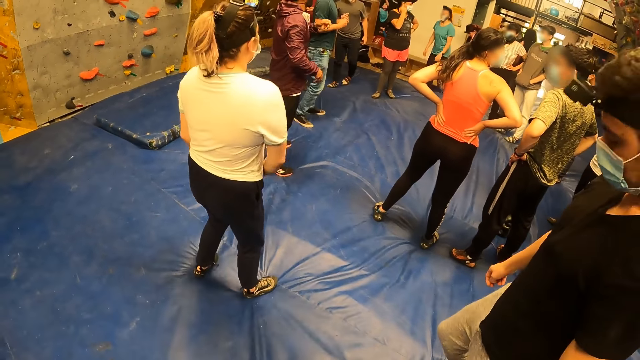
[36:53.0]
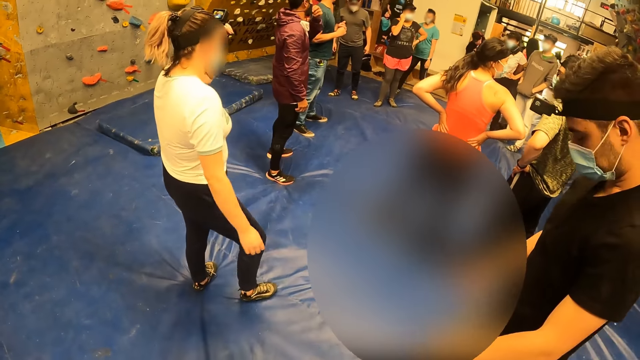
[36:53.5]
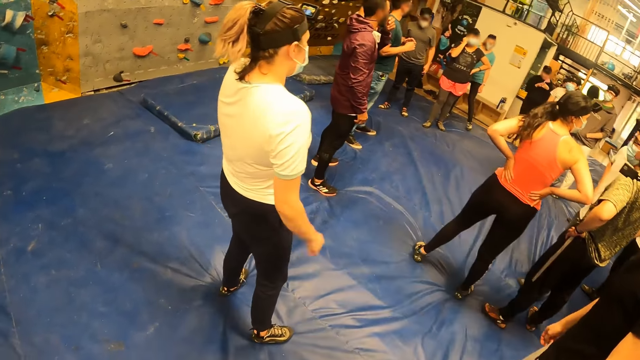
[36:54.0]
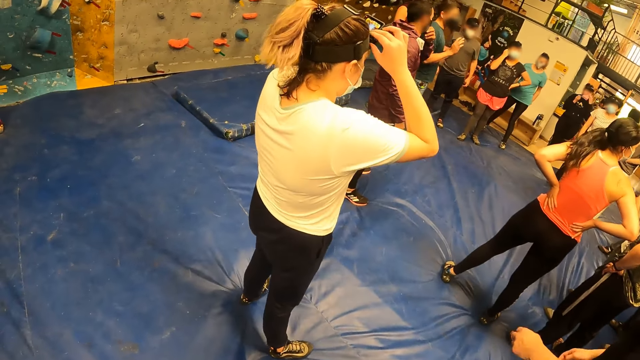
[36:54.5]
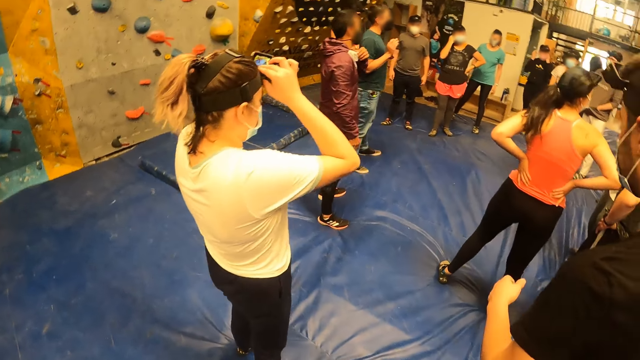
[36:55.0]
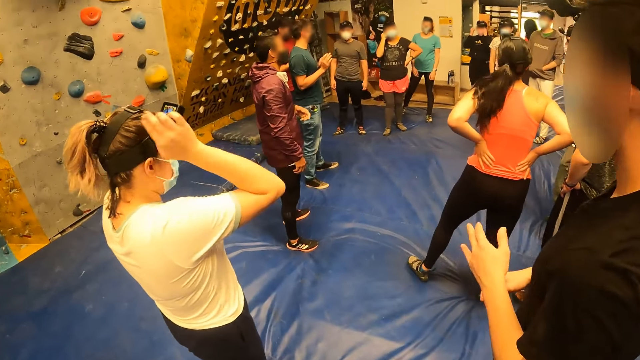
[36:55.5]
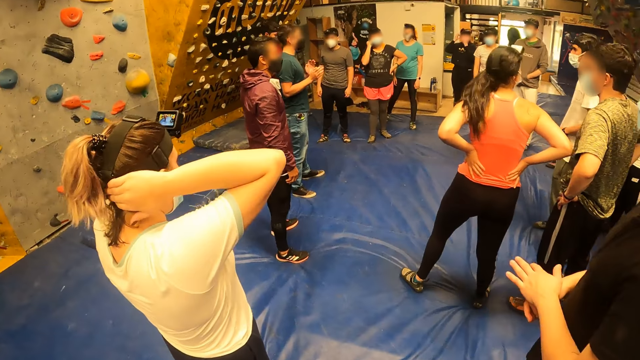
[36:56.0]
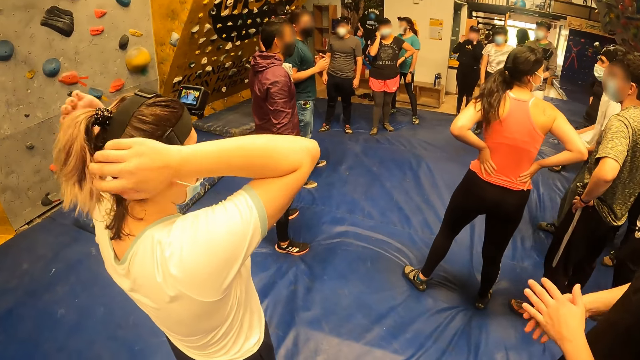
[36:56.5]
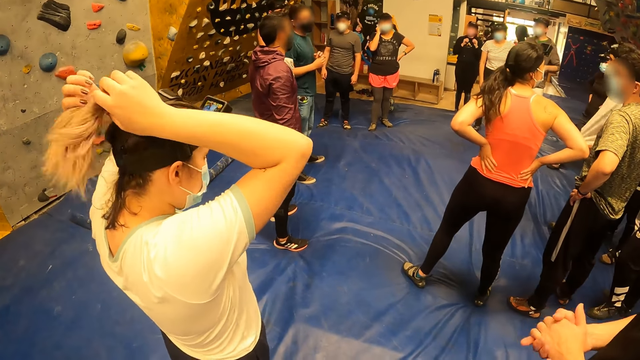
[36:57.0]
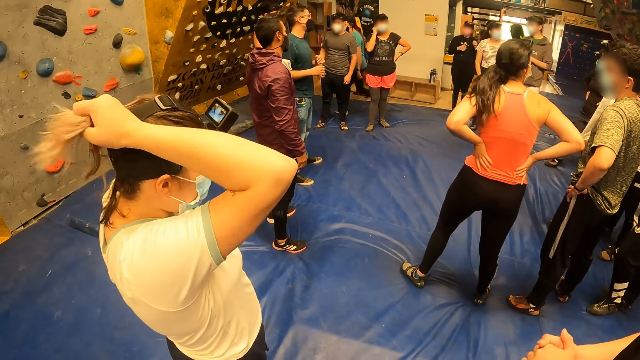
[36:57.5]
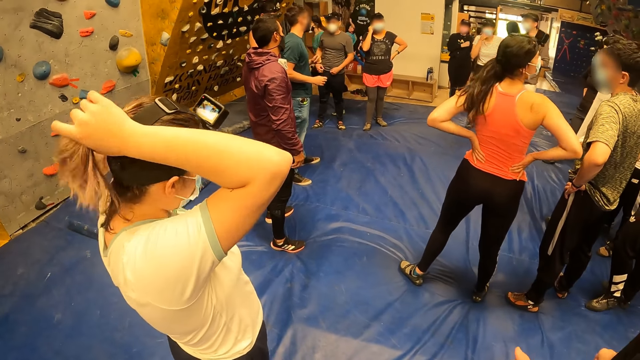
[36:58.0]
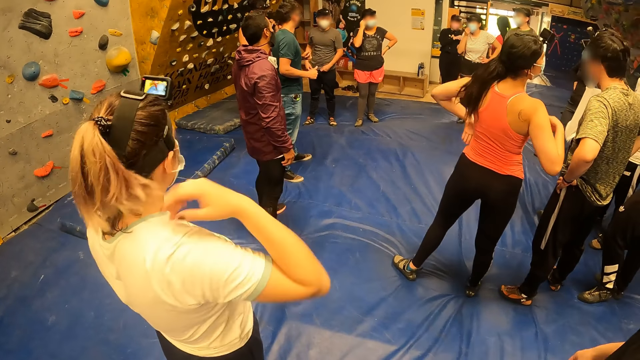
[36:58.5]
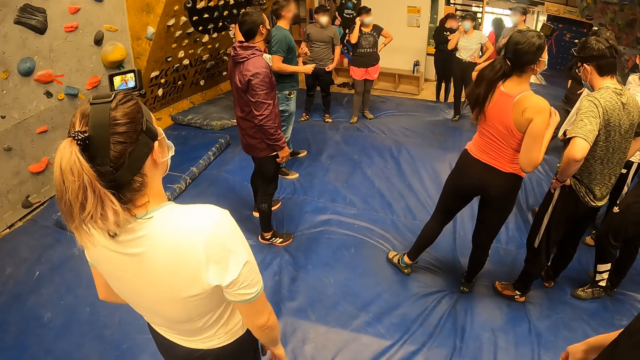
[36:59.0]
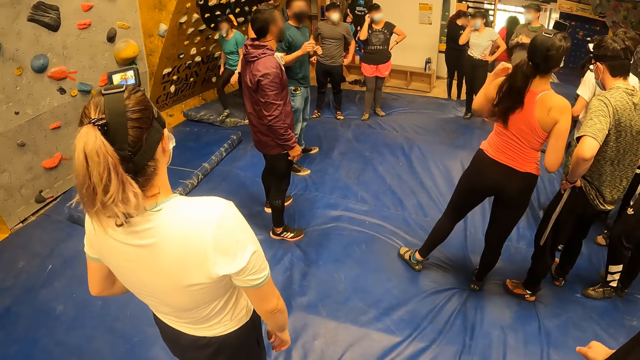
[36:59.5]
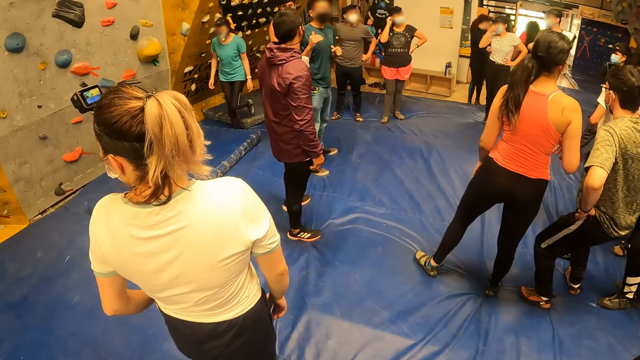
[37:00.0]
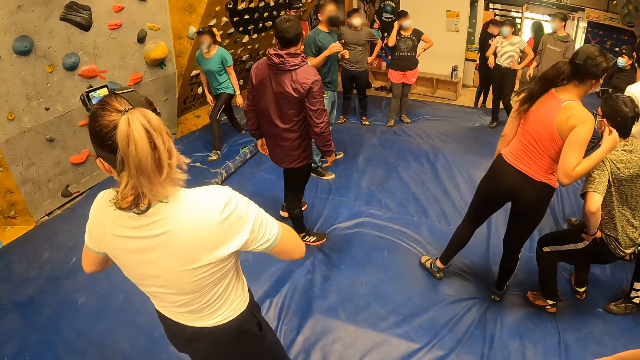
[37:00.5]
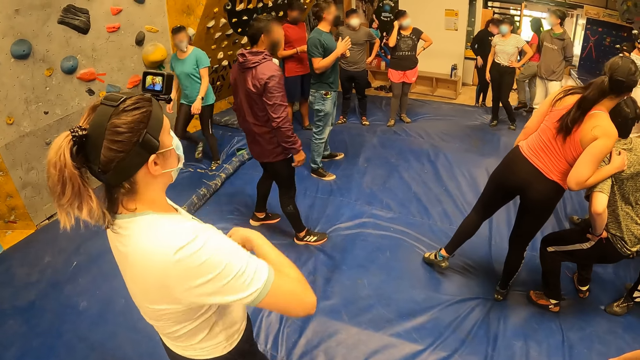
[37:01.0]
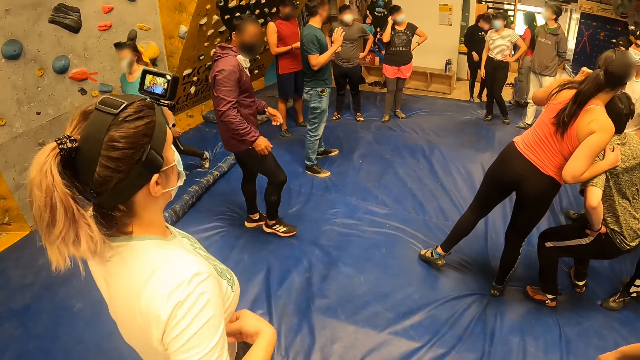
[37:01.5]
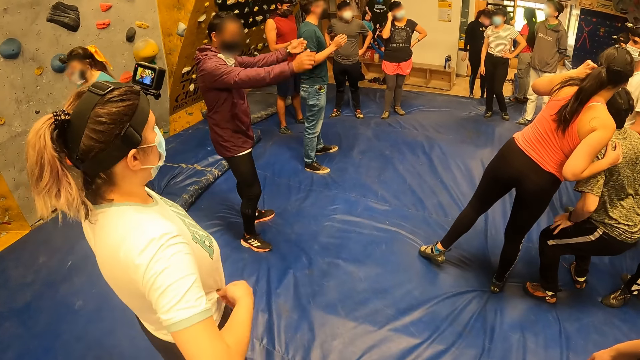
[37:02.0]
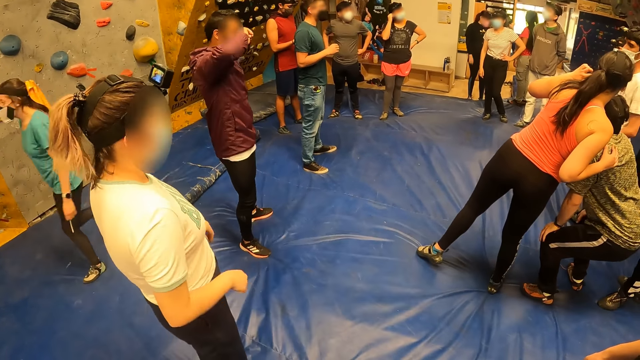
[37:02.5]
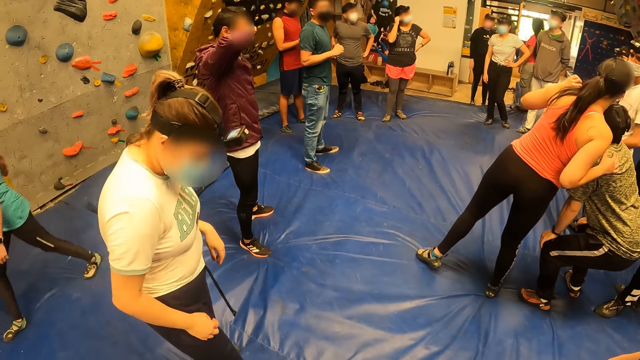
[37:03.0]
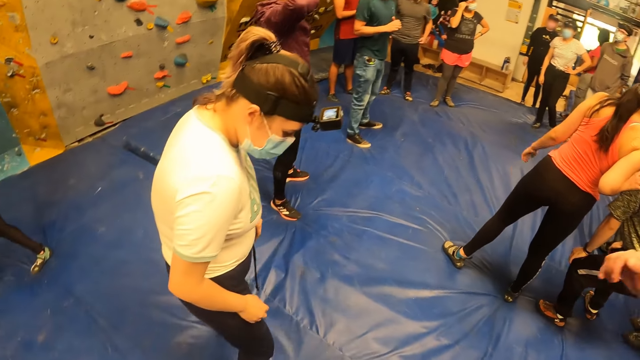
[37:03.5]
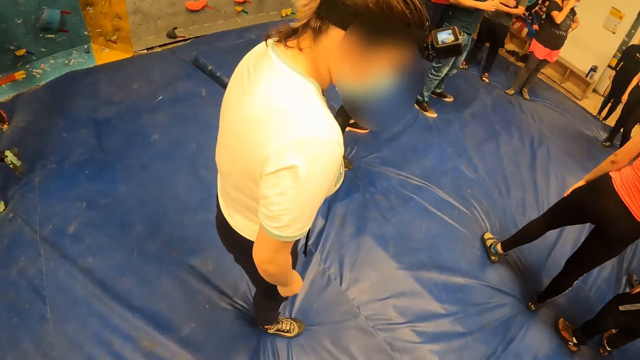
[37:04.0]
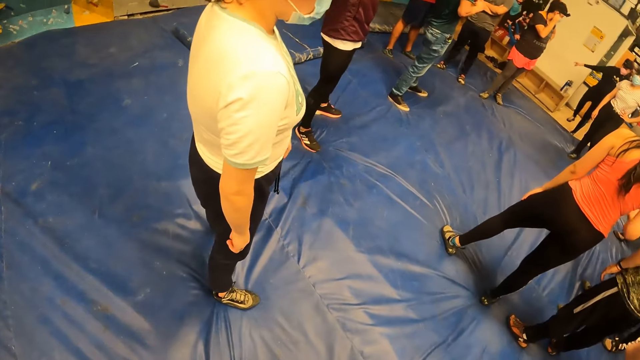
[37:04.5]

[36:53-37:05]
A woman touches a camera on her head with both hands. An instructor interacts with the camera wearer, the woman and a man at the sports complex. The woman holds her camera. Another man moves his hands. The woman arranges her hair with both hands. The other man touches her t-shirt. The woman adjusts her shirt with both hands. Another man touches his face with both hands.

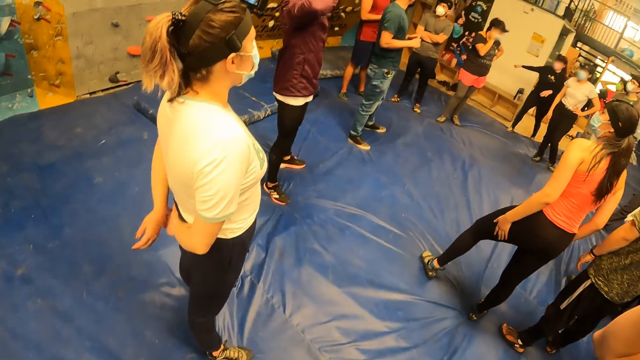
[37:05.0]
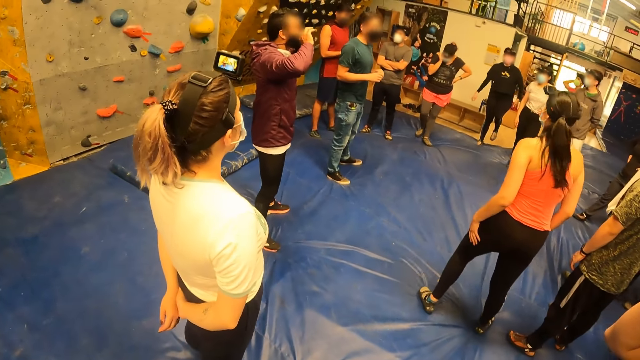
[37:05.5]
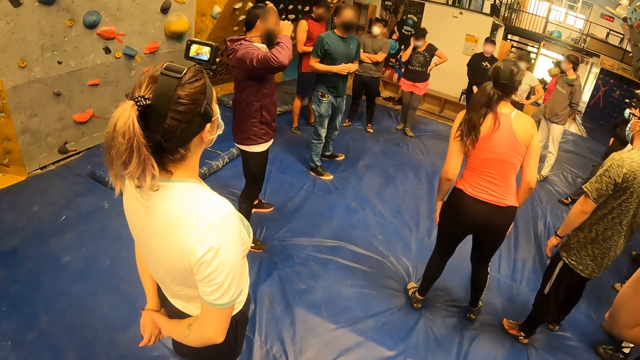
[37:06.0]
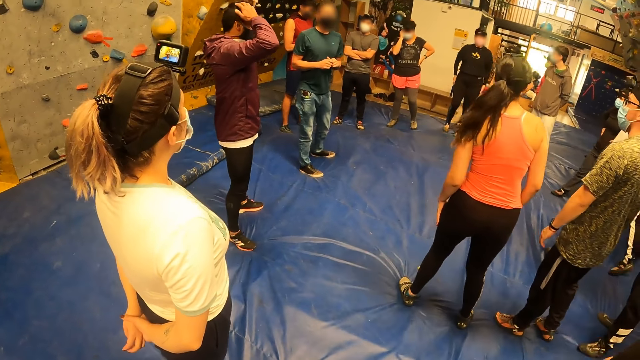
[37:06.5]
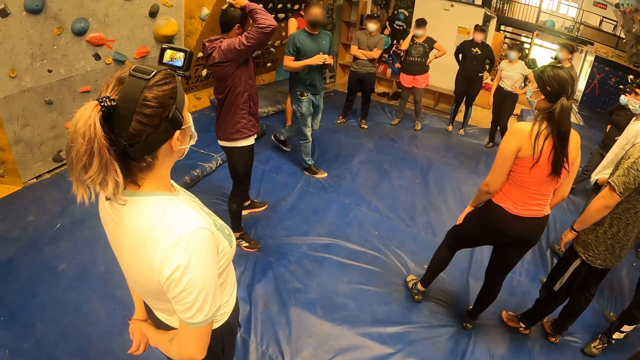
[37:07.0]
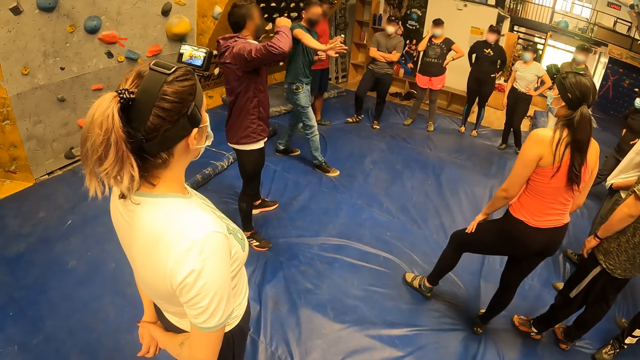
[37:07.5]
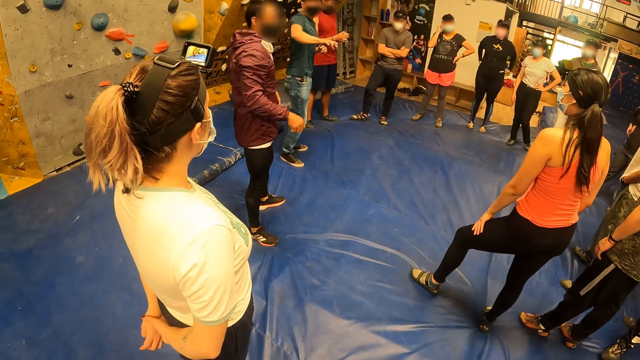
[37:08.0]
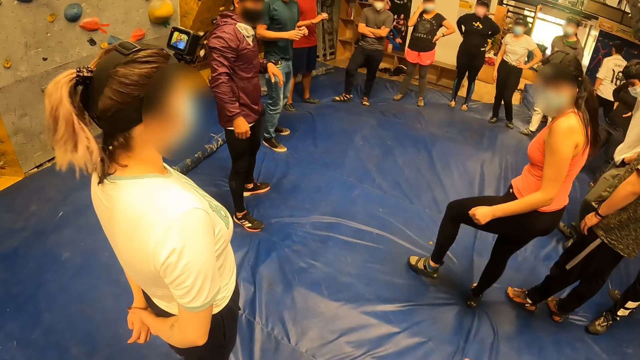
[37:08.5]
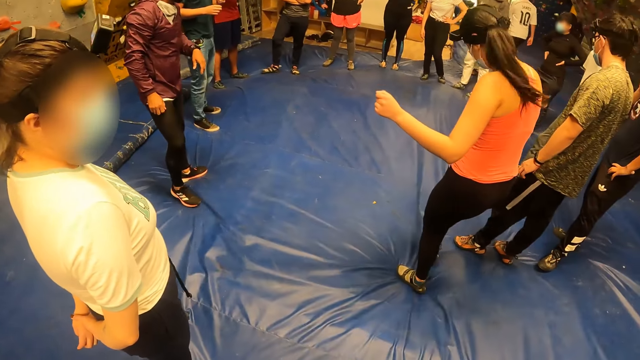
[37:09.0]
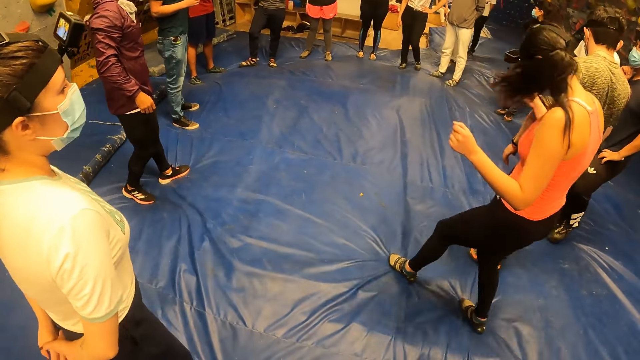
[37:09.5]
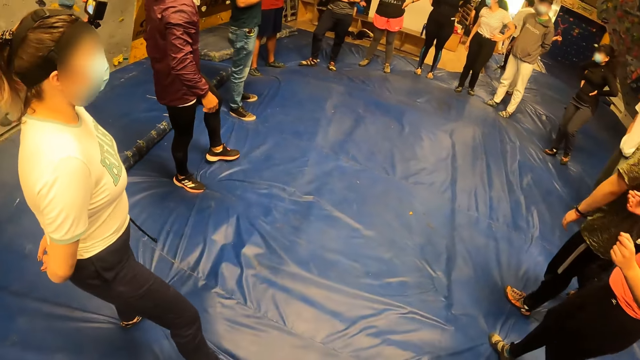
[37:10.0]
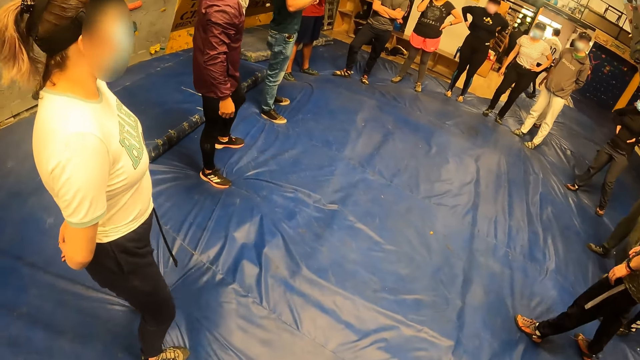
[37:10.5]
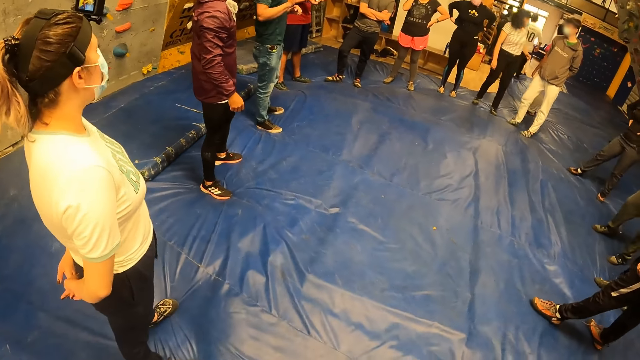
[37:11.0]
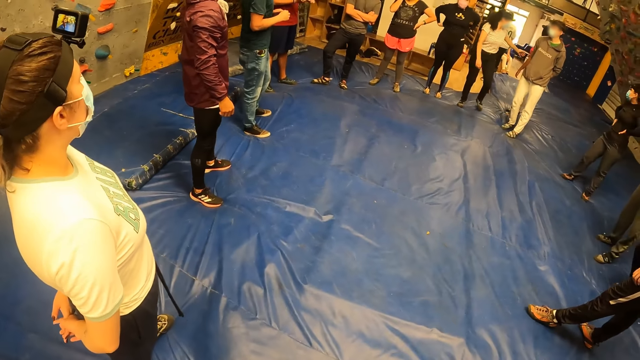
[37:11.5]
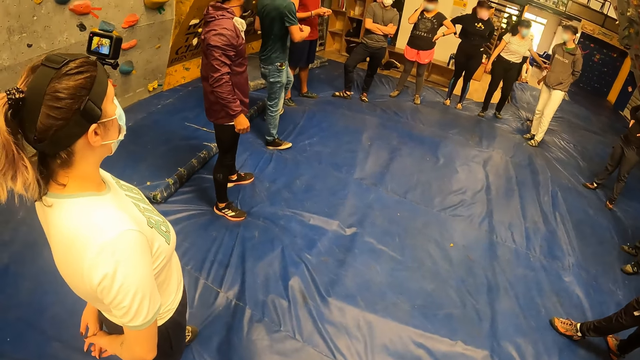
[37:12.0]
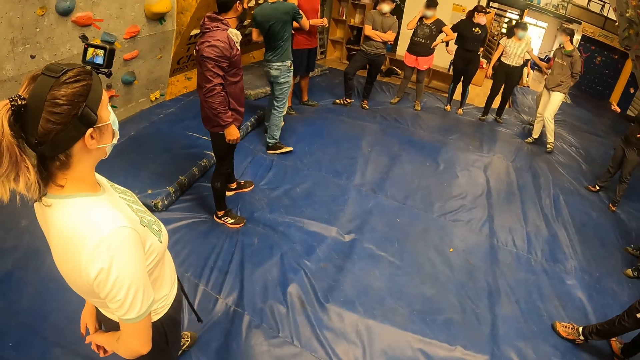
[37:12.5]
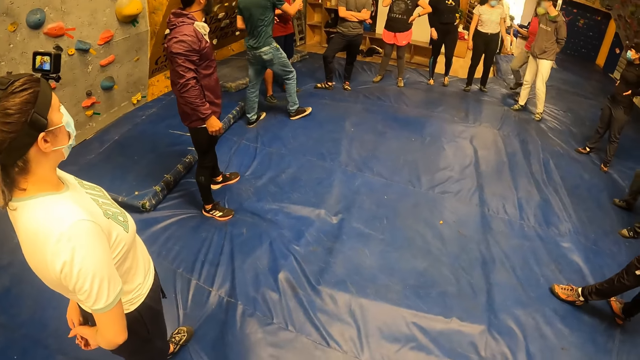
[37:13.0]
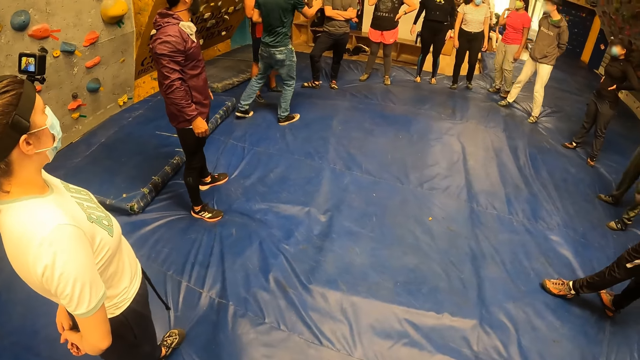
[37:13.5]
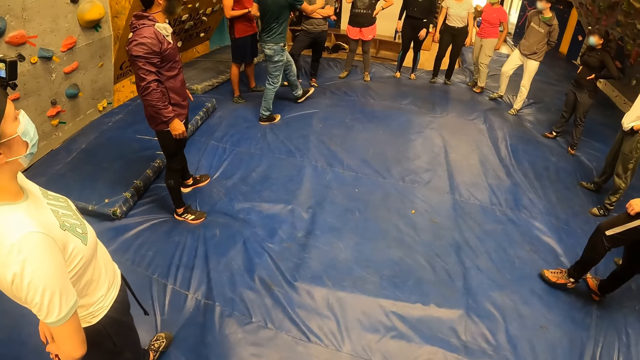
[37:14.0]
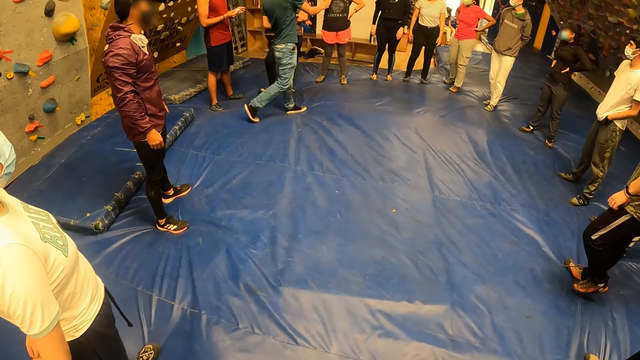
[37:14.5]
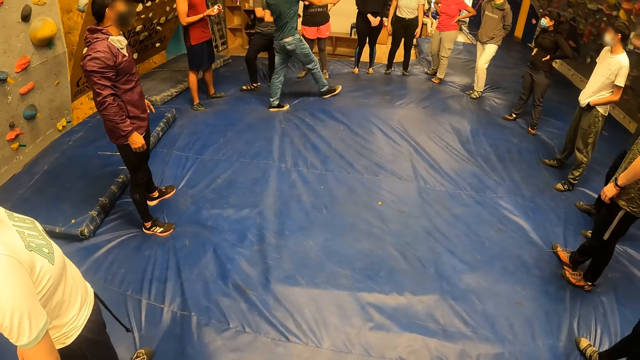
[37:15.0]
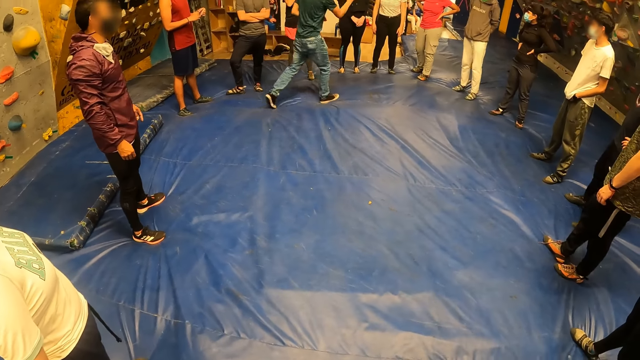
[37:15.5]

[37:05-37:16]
A woman crosses both hands backwards. The woman moves her hand. A man rubs his hair with both hands. Another man moves back. A lady puts her hand on her waist. Another lady holds her hands together. Another lady stands next to another man. The man folds his hands. Another man holds a paper. Another man counts the people. Another man moves back. Another lady holds her waist. Another man puts his hands on his back. Another man holds his waist. Another man puts his hands in his t-shirt.
